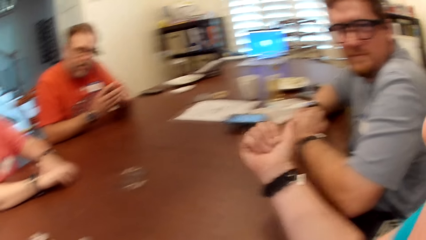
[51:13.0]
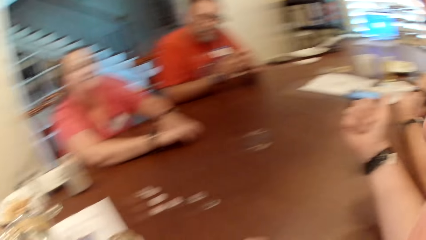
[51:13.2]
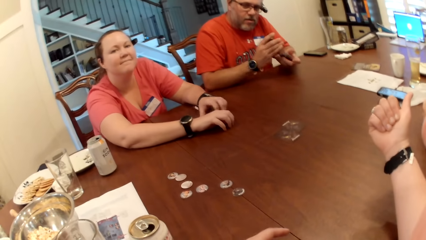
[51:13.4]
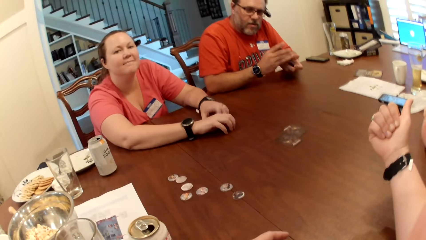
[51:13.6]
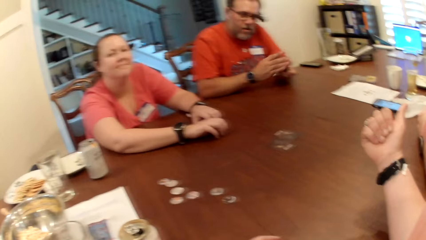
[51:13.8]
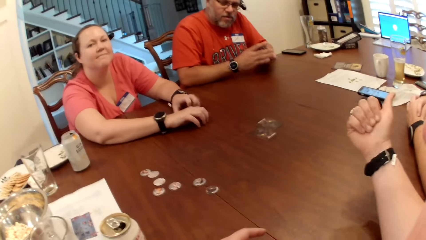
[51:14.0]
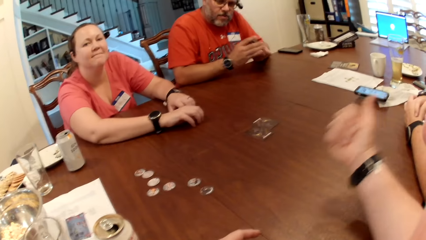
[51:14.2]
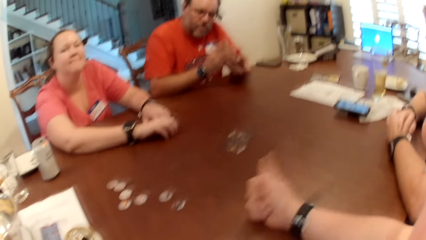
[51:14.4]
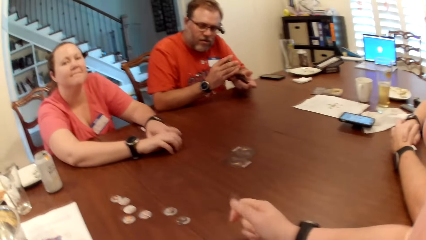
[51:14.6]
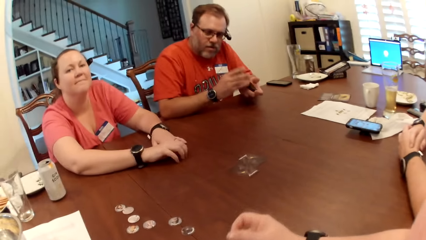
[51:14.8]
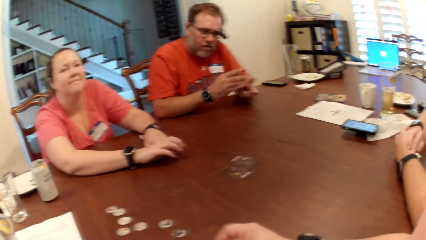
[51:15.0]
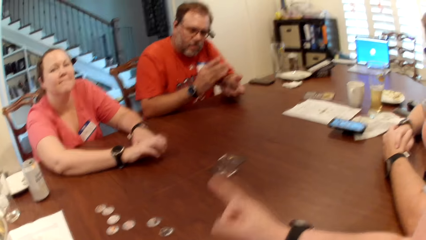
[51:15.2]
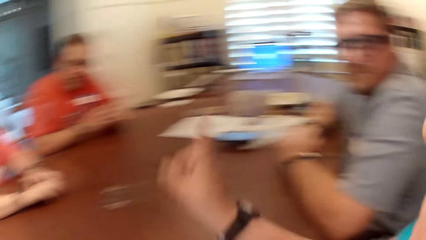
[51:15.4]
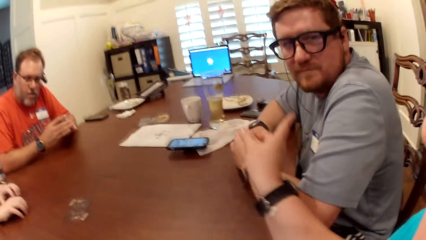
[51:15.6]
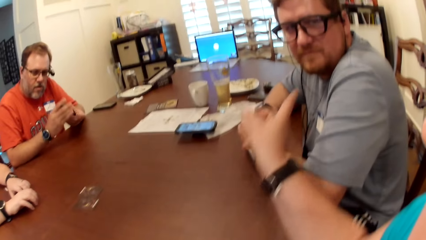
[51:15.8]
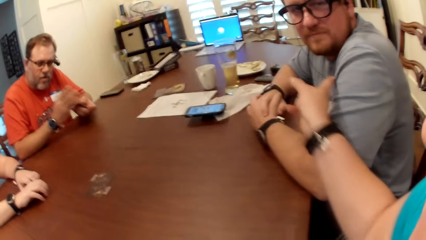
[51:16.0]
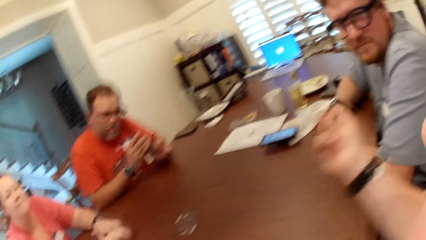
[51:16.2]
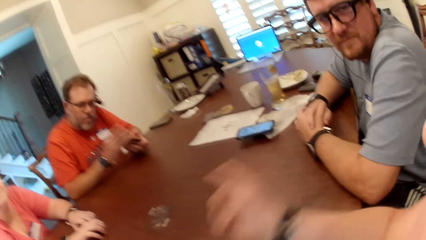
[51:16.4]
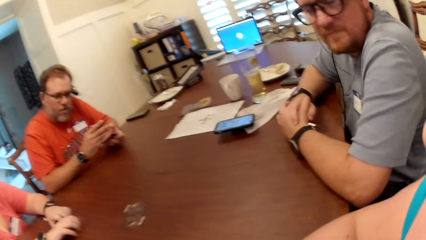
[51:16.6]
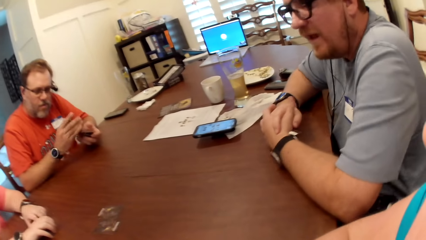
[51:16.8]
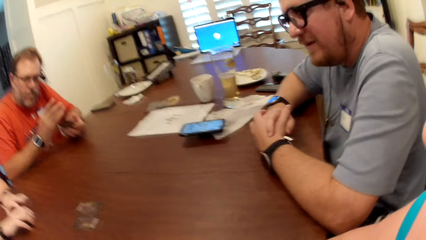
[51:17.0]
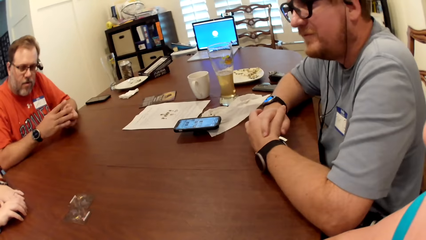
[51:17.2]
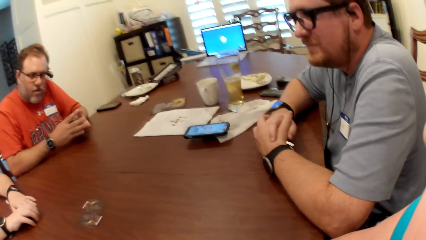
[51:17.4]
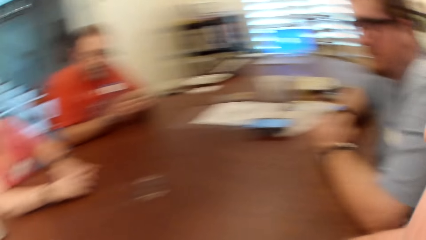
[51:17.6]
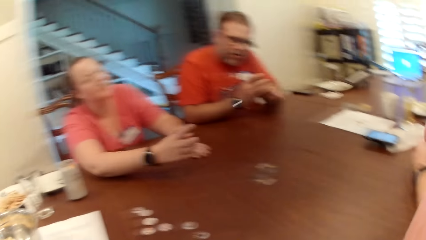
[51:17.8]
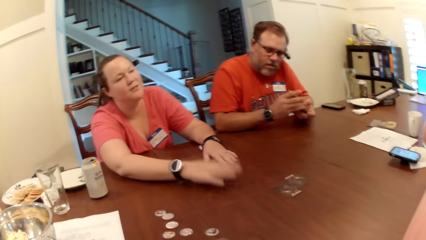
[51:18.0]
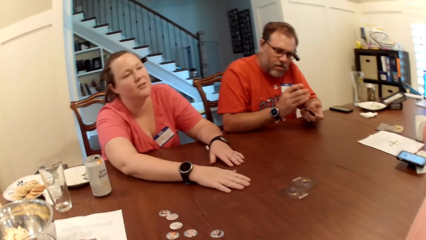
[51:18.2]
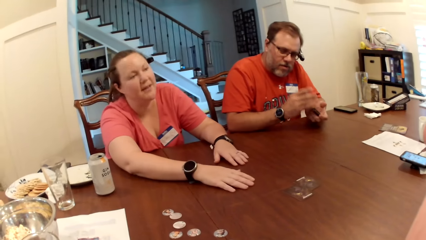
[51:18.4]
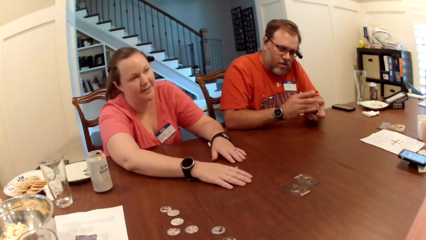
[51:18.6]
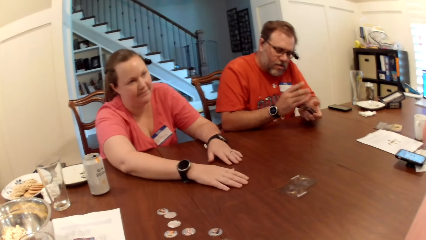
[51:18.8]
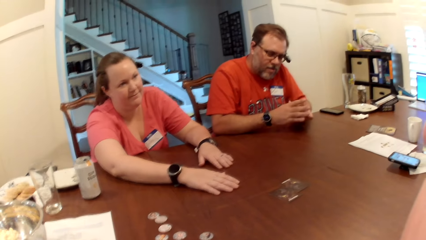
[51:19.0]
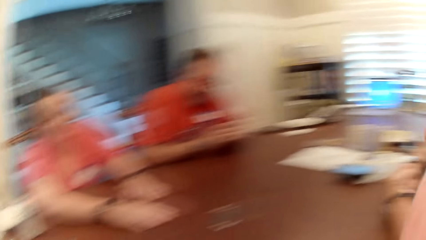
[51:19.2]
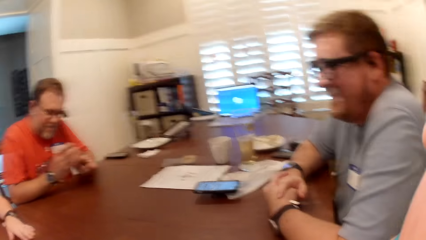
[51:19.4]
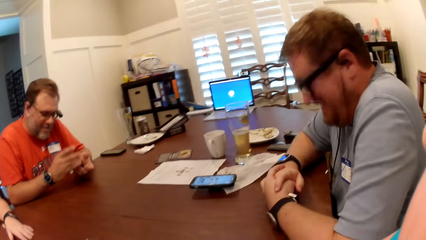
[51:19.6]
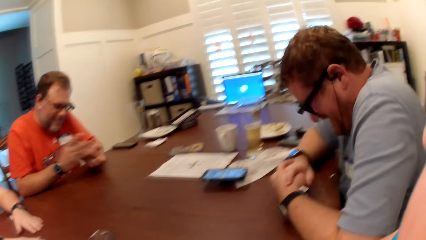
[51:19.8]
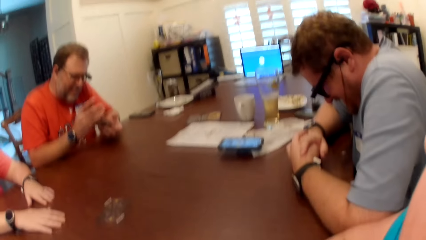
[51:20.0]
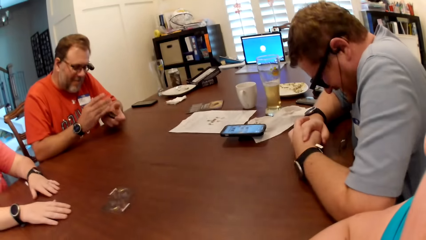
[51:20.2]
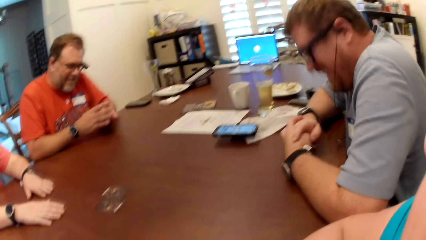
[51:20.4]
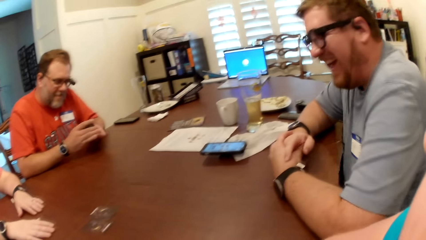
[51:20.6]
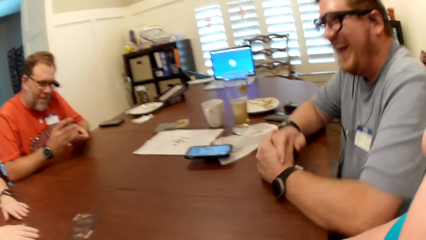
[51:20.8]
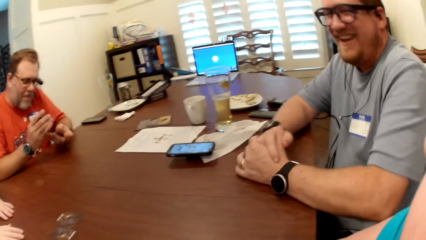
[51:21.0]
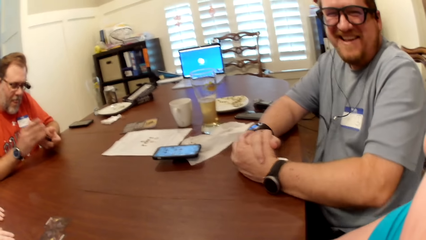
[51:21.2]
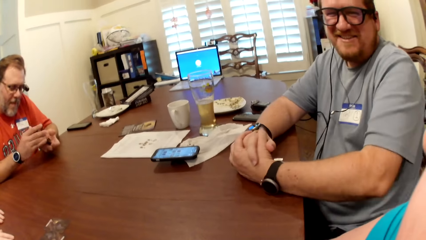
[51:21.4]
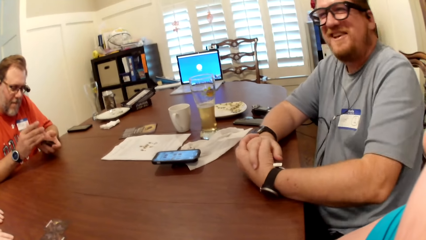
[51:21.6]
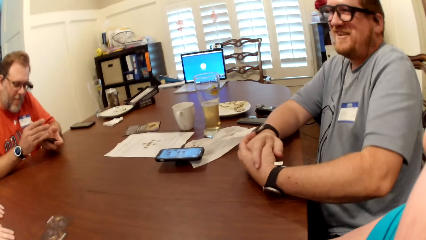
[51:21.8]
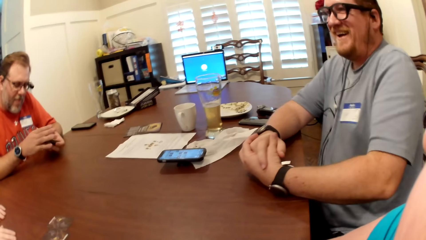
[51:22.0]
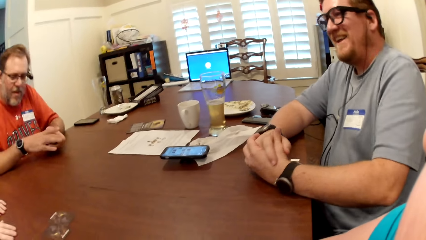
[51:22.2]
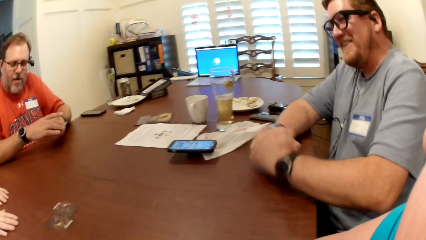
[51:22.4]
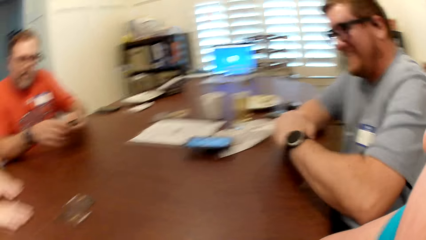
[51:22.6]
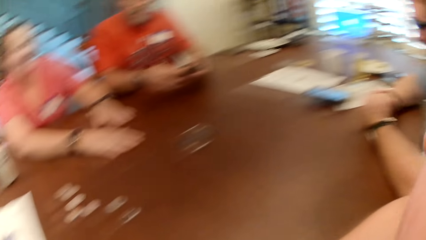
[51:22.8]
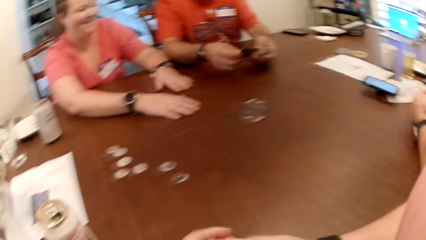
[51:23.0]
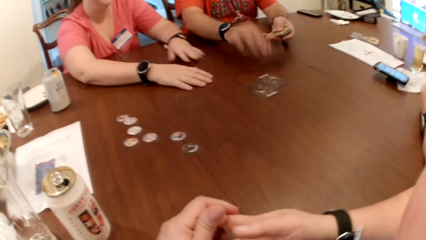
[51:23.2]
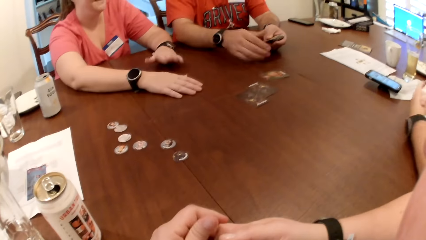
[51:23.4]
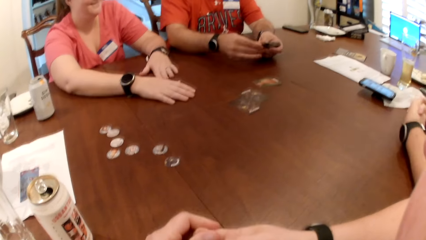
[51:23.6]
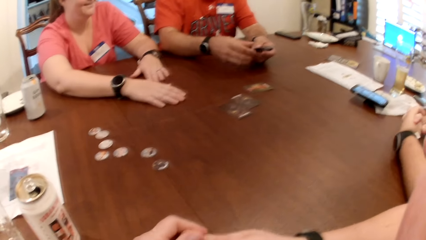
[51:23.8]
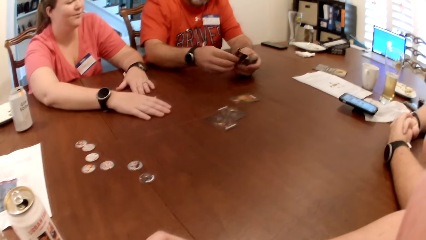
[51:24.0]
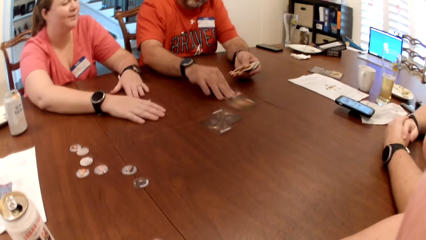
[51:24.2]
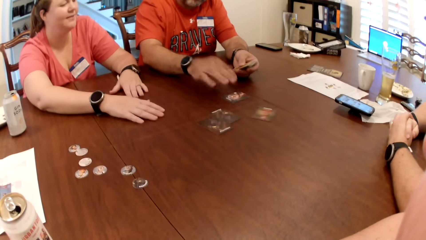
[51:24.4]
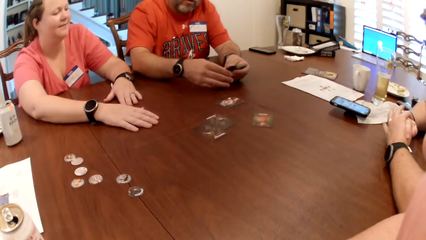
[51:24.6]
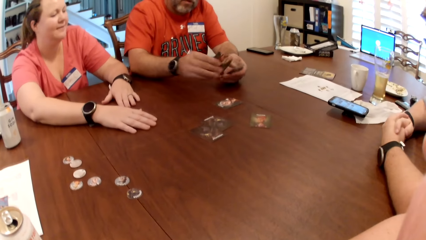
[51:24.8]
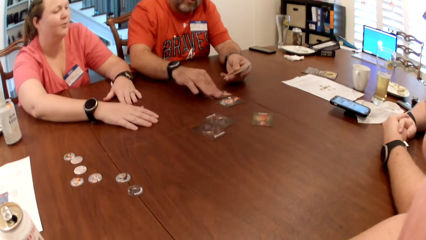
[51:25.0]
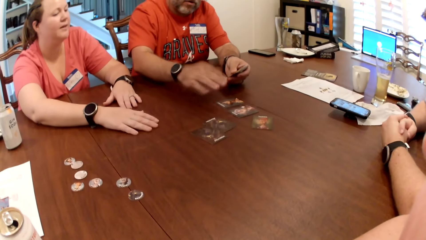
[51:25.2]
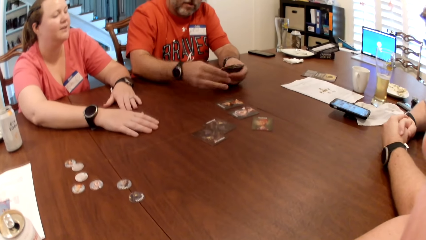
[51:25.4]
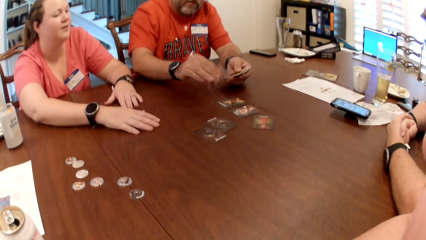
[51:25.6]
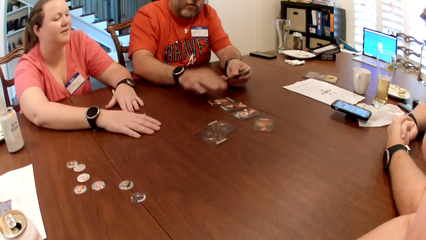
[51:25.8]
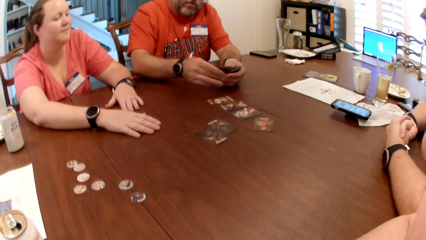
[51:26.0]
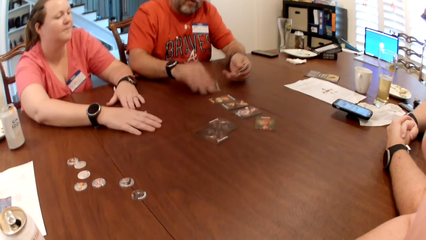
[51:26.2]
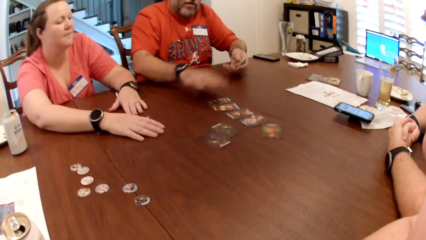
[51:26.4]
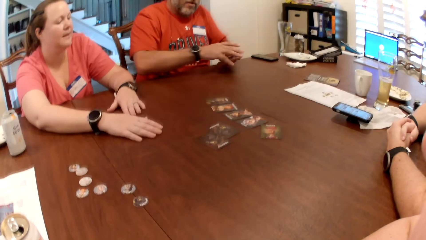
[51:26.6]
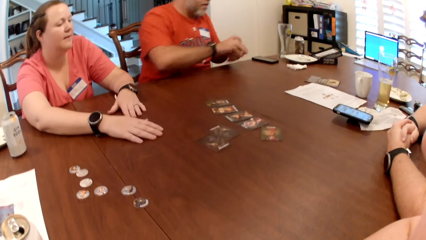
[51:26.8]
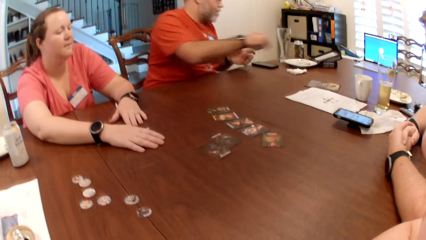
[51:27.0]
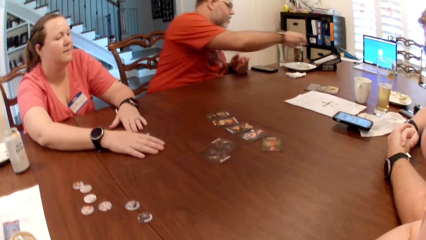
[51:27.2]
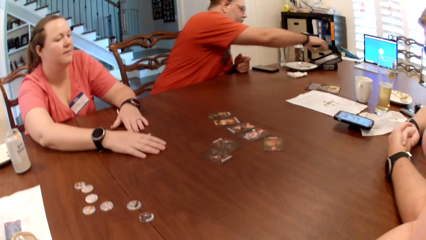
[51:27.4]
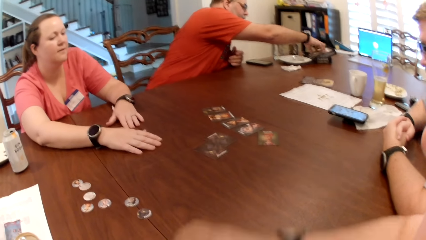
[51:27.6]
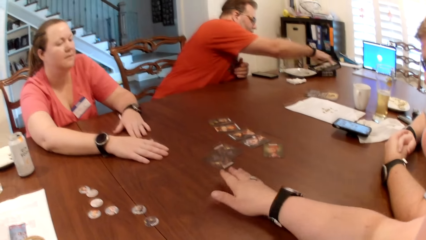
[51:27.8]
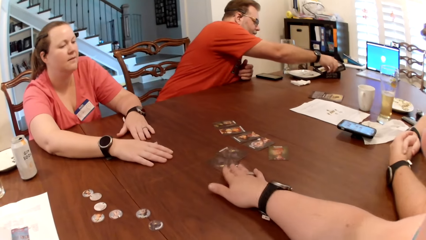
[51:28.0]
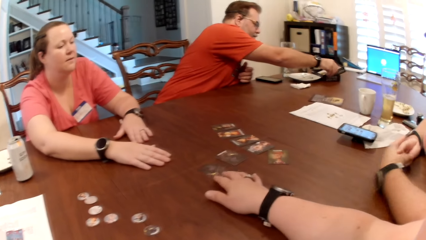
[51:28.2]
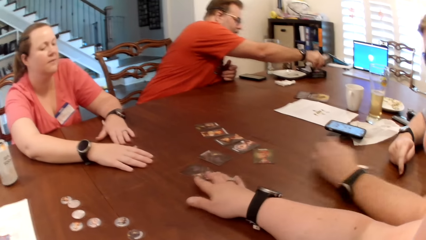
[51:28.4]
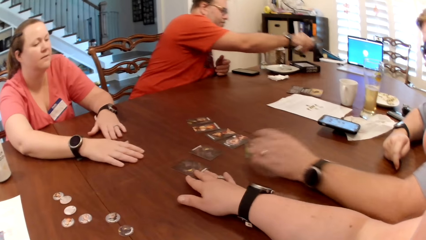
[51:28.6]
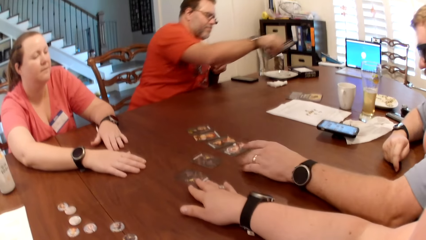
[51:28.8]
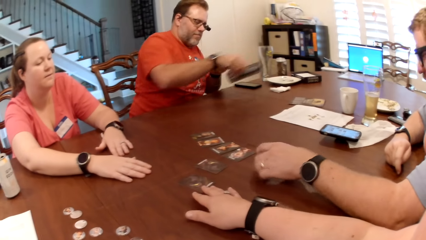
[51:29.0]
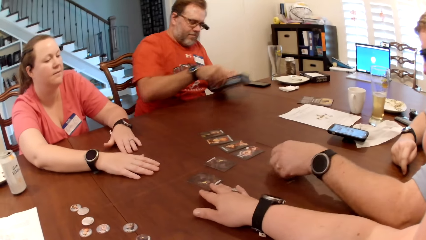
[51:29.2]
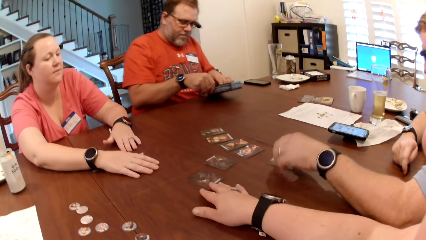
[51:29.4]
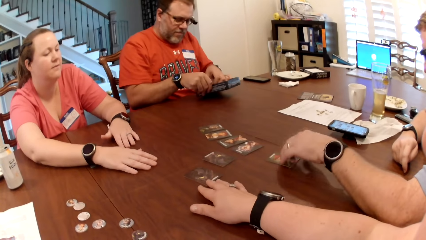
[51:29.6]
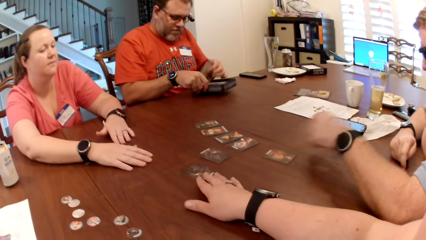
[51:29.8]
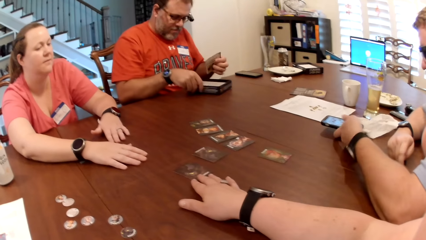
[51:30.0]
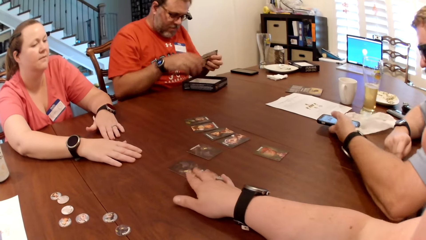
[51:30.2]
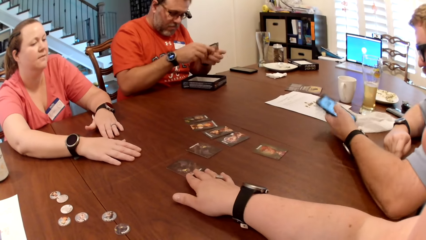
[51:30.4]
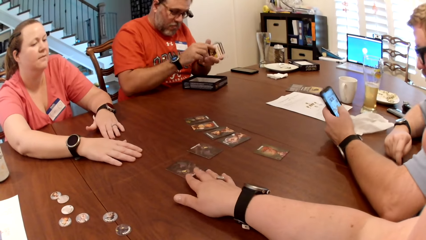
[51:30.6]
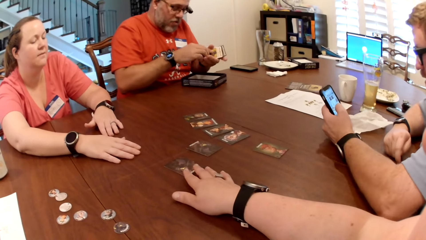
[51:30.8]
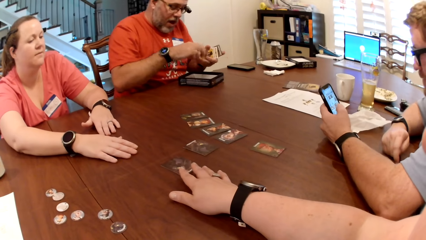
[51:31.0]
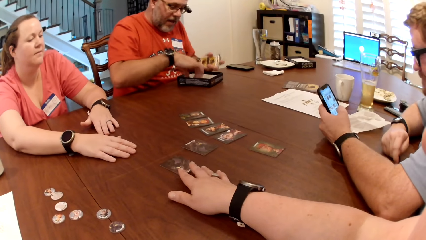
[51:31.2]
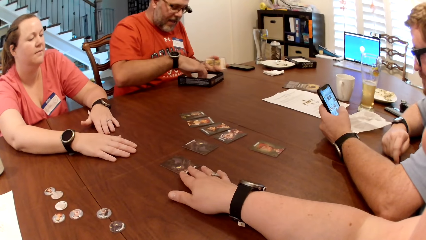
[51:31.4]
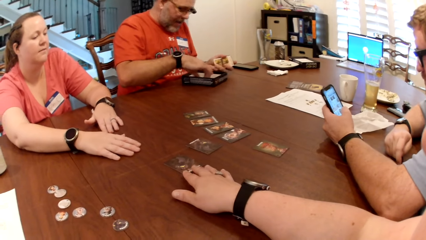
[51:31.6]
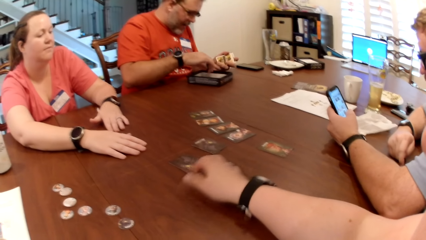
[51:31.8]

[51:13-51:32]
The camera wearer raises a hand up and looks around. A man places the cards in his left hand on the table with his right hand. The camera wearer puts her hands together. Another man drops the cards in his right hand in the box on the table. The camera wearer touches the playing cards. She adjusts a card on the table with her right hand. The first man picks up the box from the table with his right hand. A third man adjusts a card on the table with his left hand. The first man takes a card from the box with his left hand and places the box on the table with his right hand. The third man picks up a phone from the table with his left hand.
